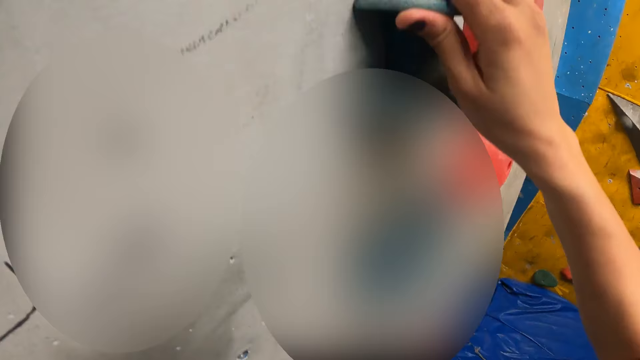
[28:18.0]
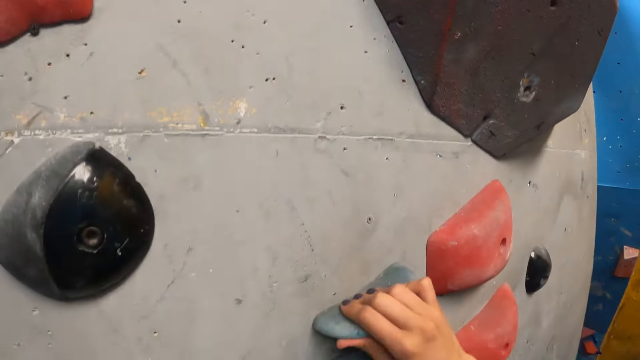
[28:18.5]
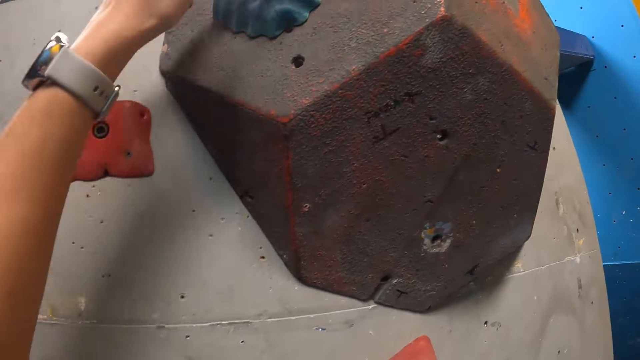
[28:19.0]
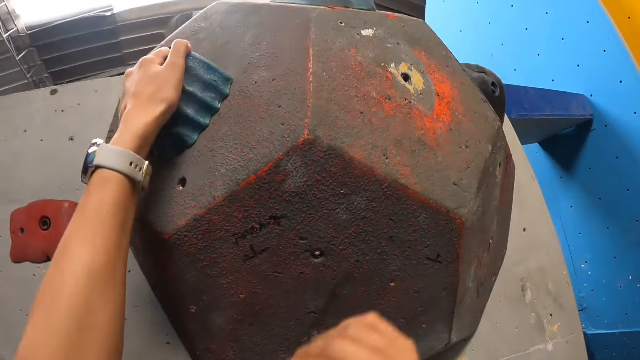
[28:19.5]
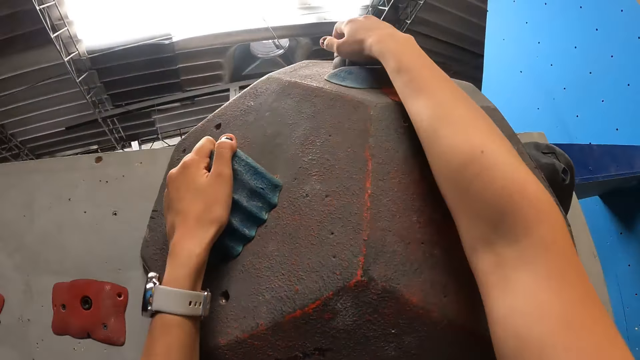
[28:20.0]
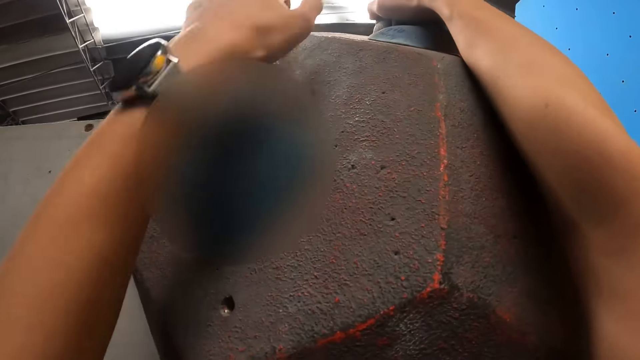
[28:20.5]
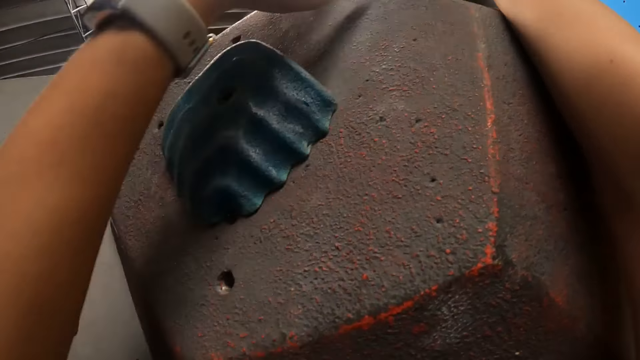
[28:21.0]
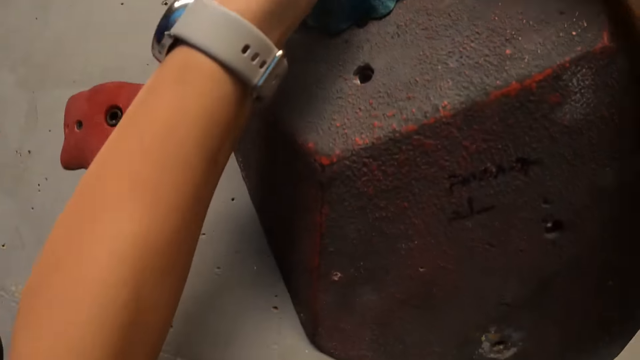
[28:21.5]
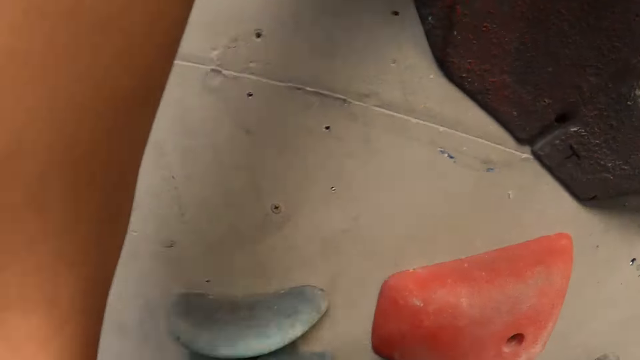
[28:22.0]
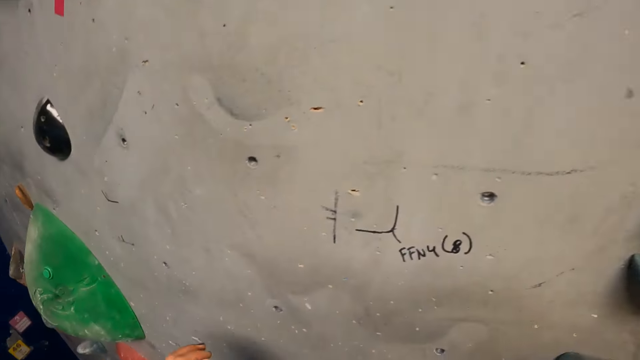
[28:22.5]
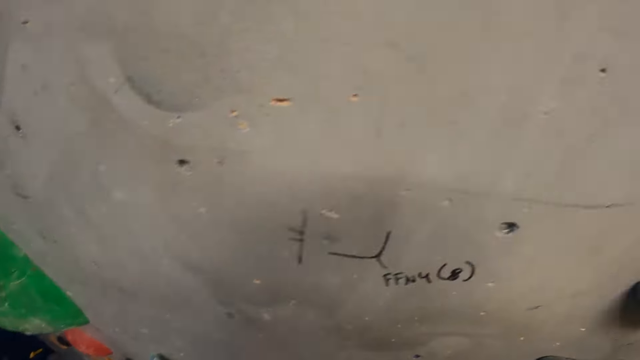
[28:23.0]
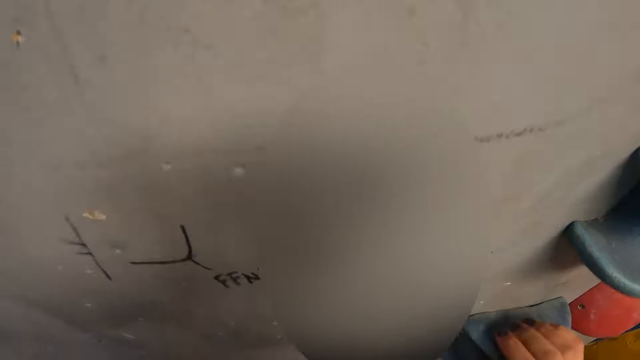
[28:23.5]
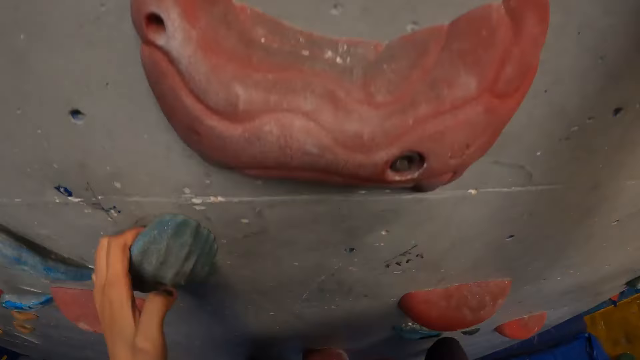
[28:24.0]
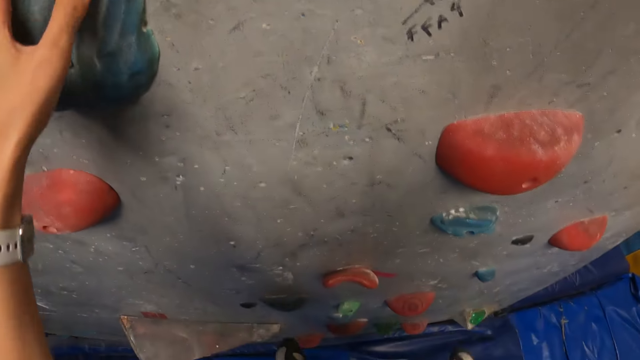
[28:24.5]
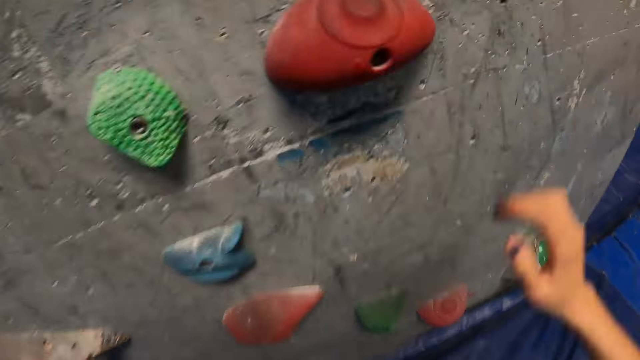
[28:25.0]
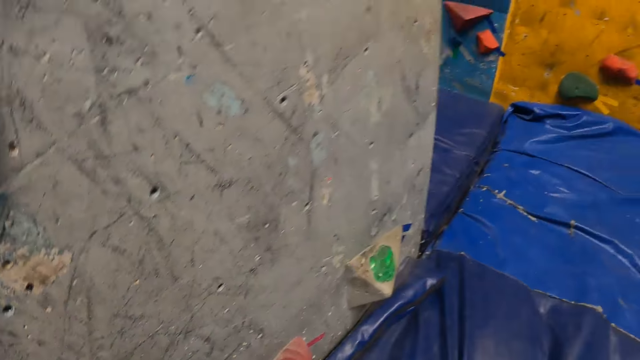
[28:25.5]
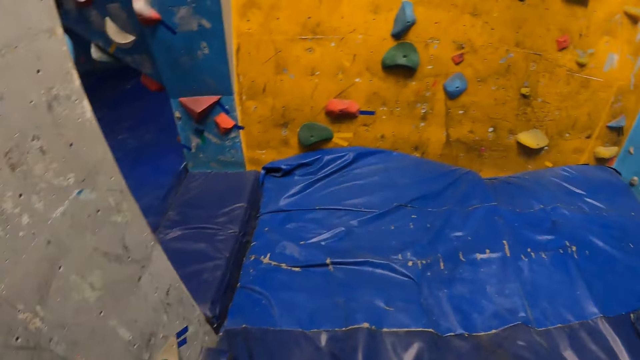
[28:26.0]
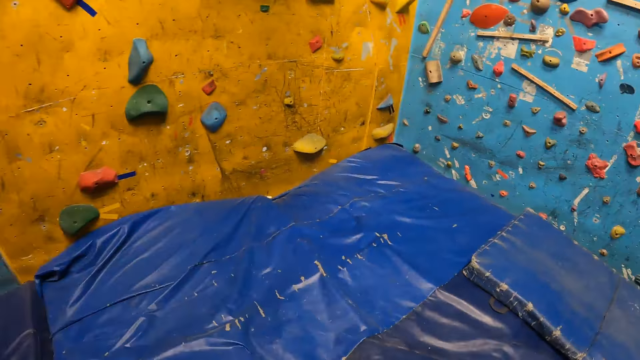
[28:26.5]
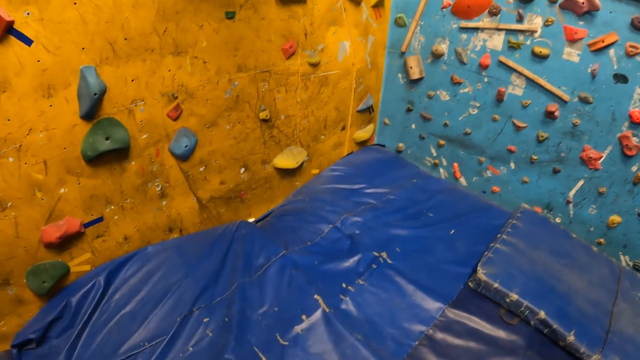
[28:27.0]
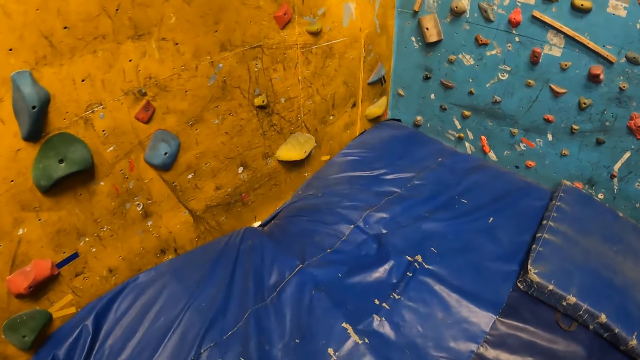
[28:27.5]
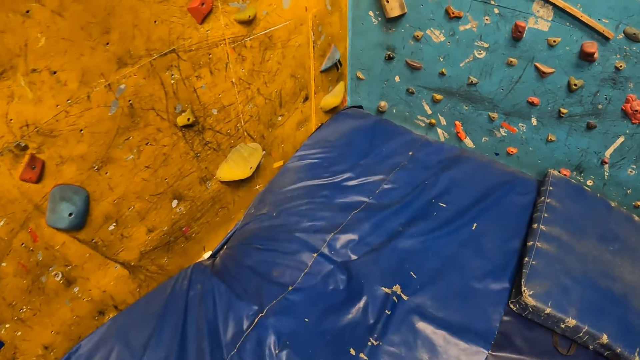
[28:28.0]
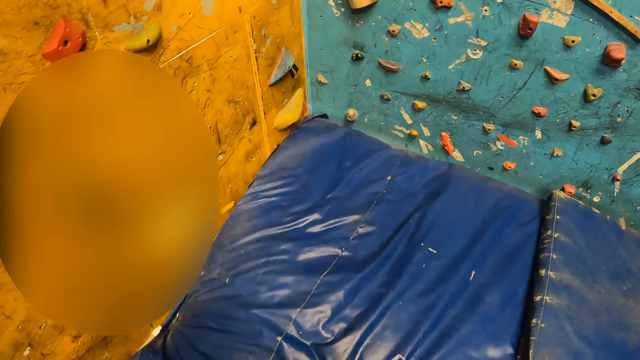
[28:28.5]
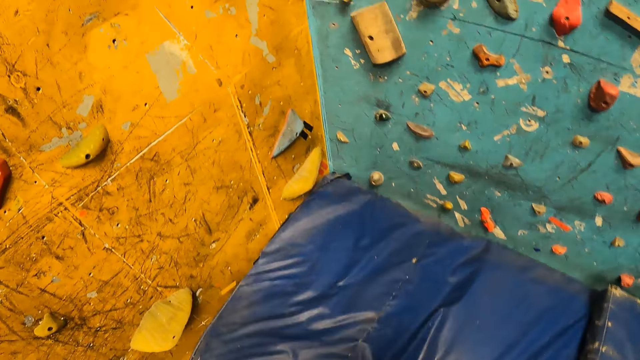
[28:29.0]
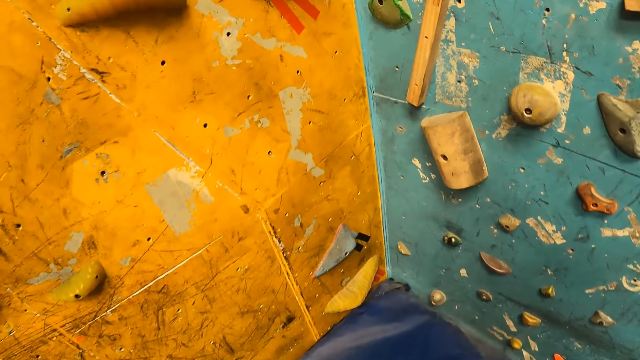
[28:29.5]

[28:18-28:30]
The camera wearer puts her left hand on a climbing hold. She puts her right hand on a climbing hold. She climbs down the wall. She jumps off the climbing rocks. She moves to a wall in the room.

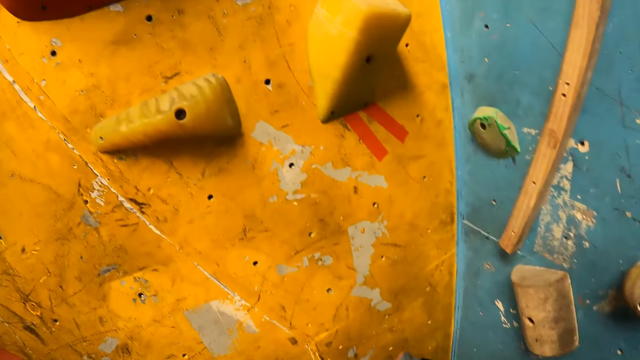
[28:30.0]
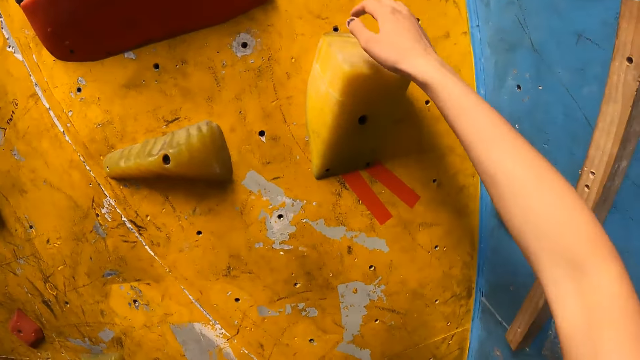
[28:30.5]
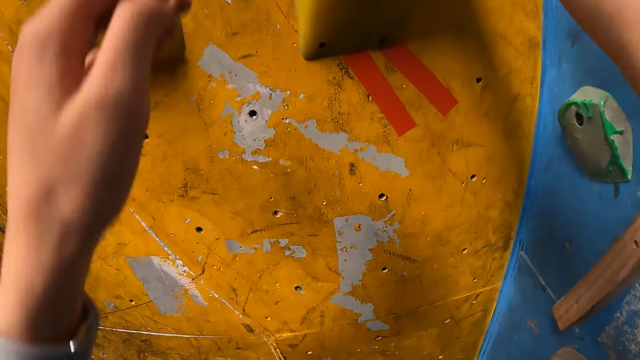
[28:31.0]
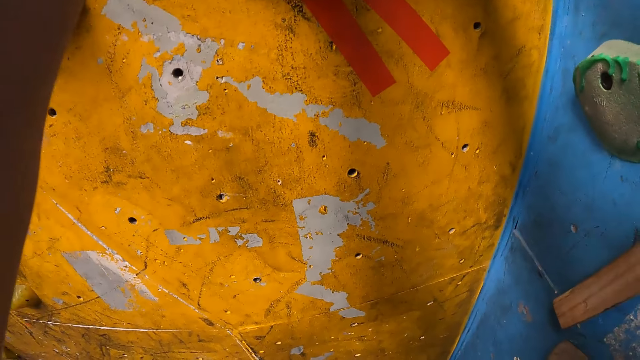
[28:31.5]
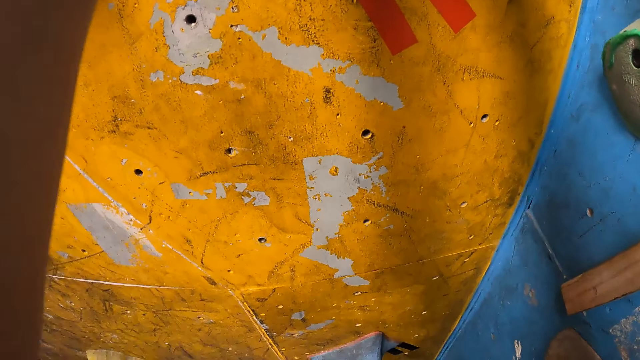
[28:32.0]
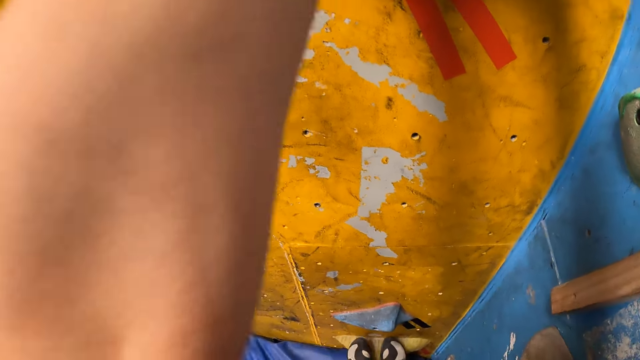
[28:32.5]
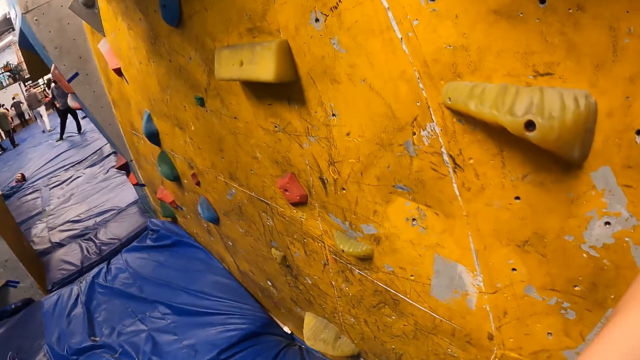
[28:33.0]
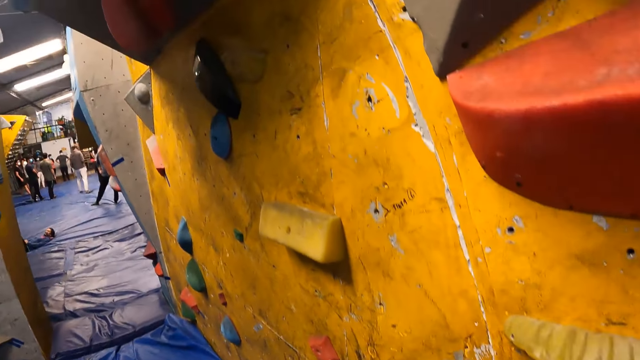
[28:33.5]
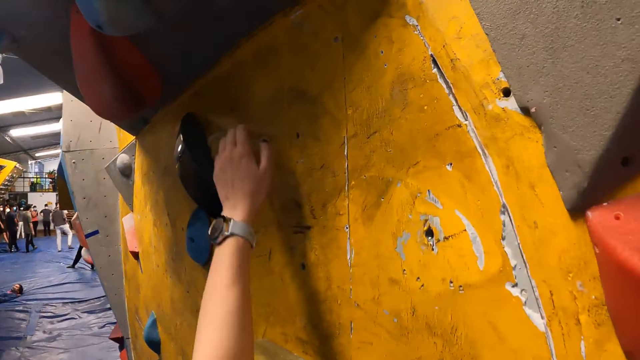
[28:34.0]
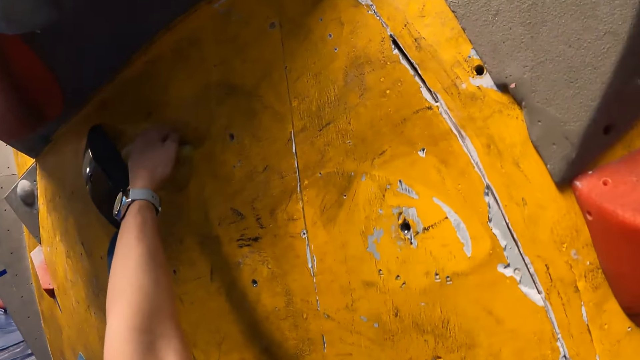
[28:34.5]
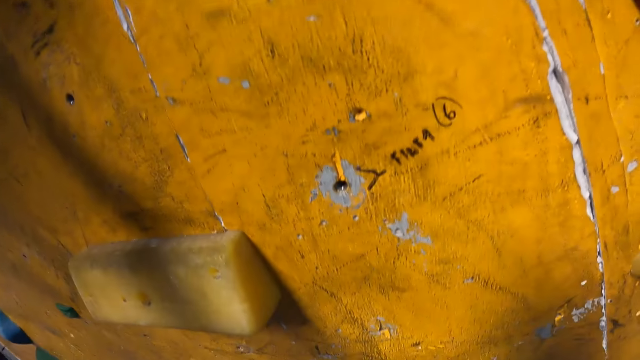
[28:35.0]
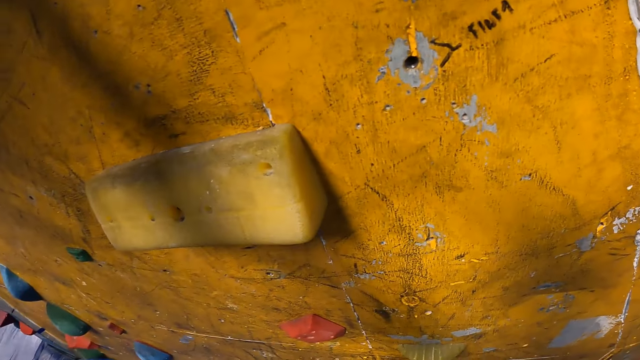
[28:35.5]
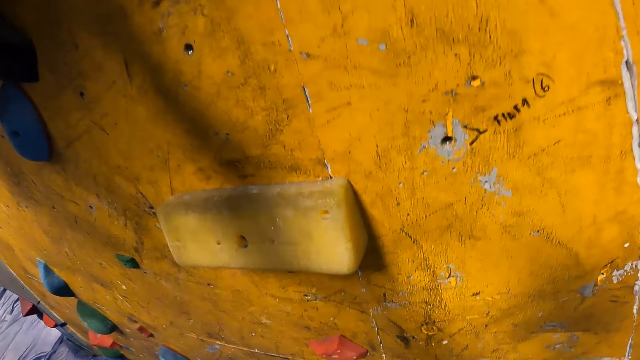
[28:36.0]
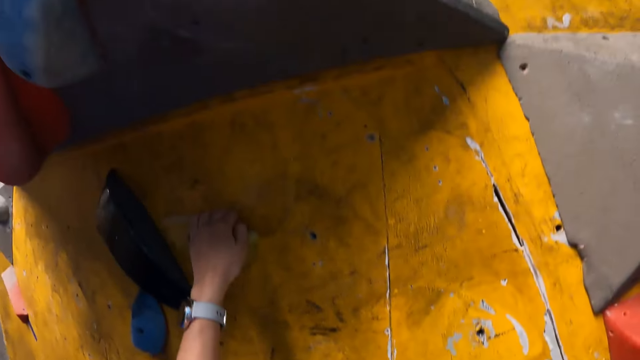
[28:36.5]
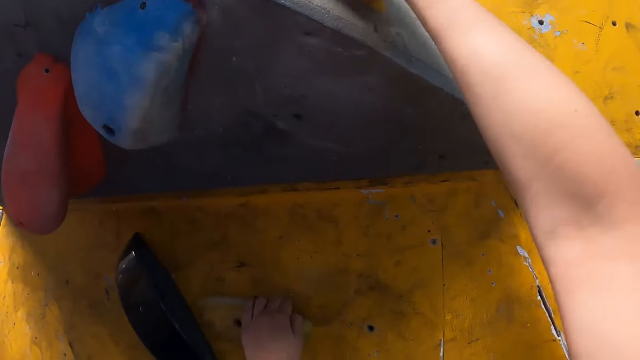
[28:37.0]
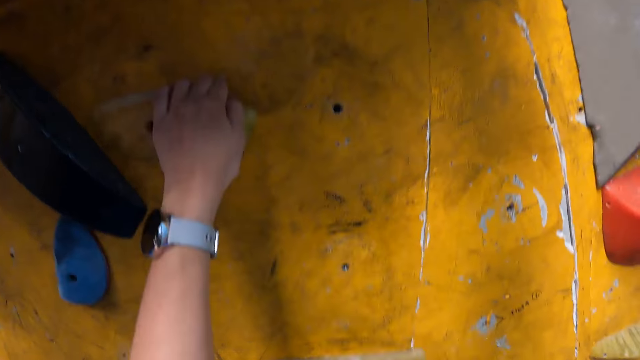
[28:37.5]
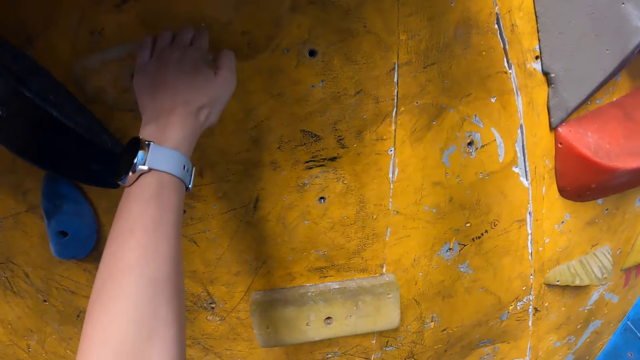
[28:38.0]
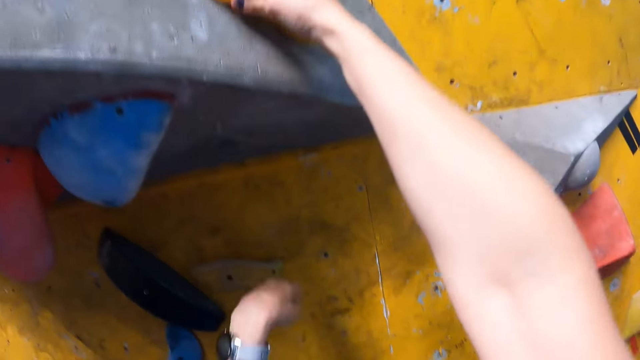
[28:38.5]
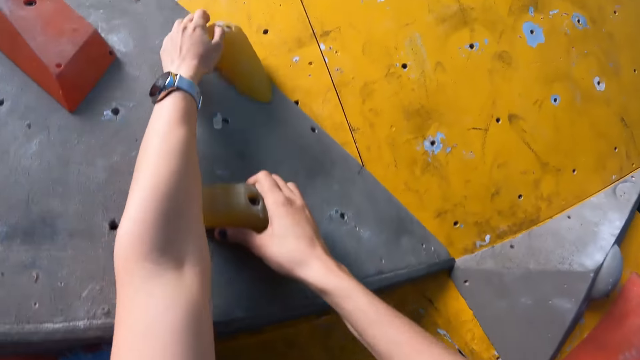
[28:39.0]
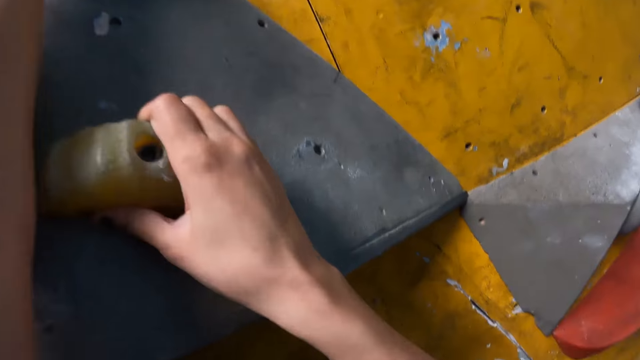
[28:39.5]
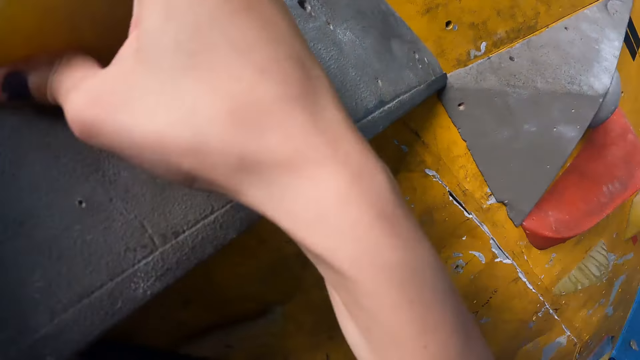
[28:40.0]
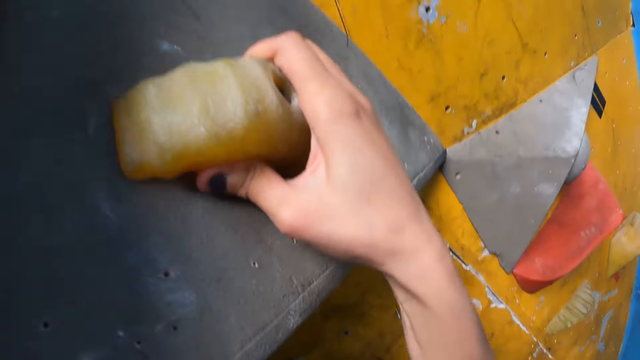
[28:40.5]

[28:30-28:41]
The camera wearer puts her hands on a climbing hold. She climbs up the wall with her hands. She puts her left hand on a climbing hold. She puts her right hand on a climbing hold. She puts her left hand on a climbing hold. She climbs the climbing rocks.
